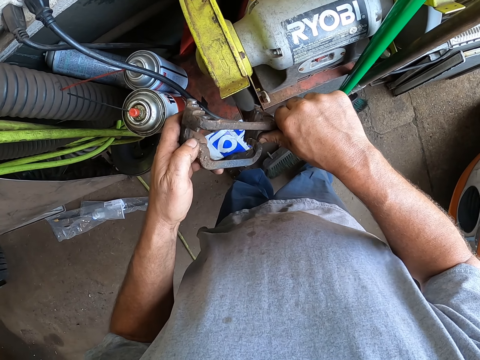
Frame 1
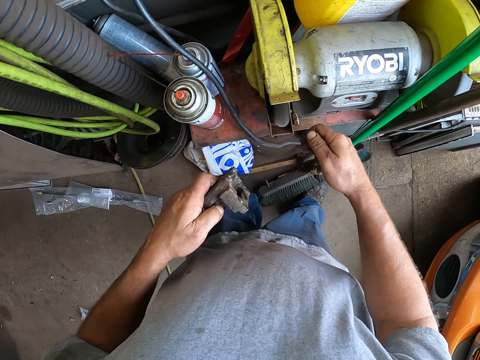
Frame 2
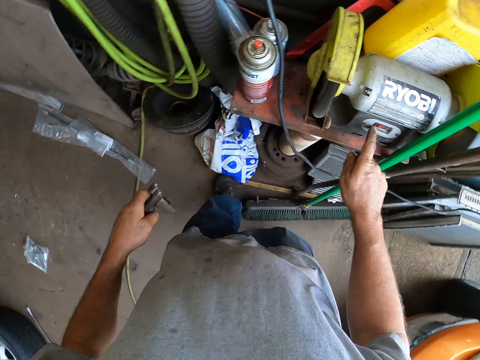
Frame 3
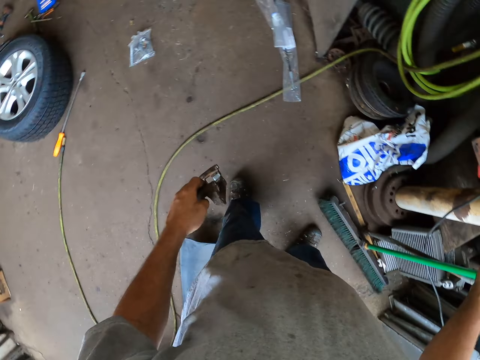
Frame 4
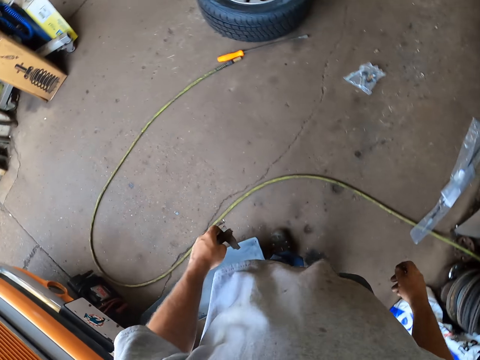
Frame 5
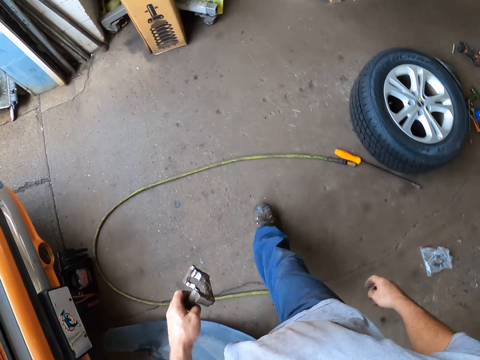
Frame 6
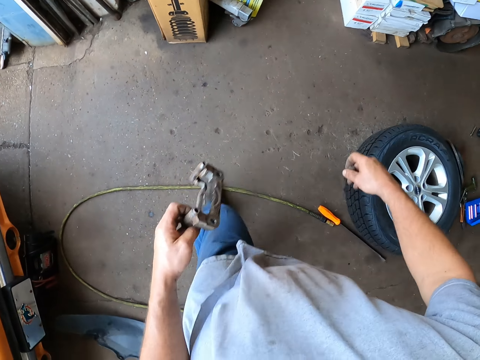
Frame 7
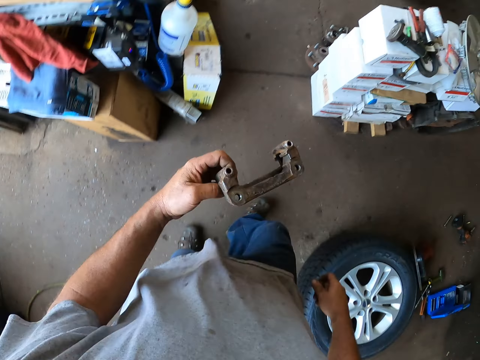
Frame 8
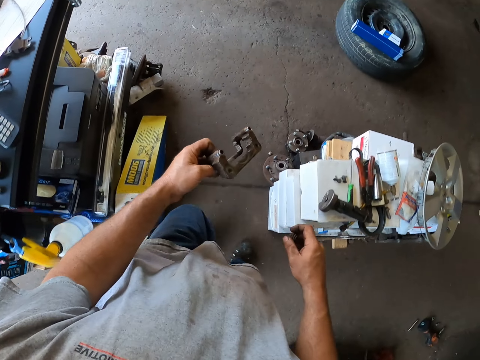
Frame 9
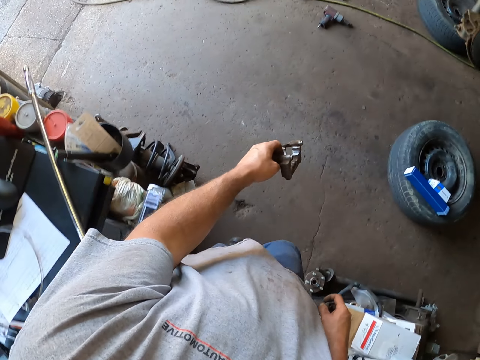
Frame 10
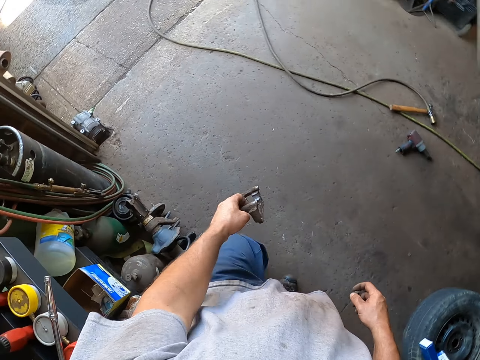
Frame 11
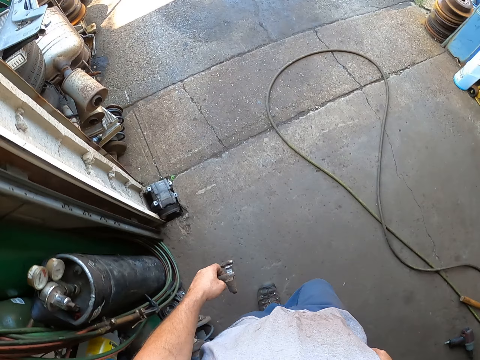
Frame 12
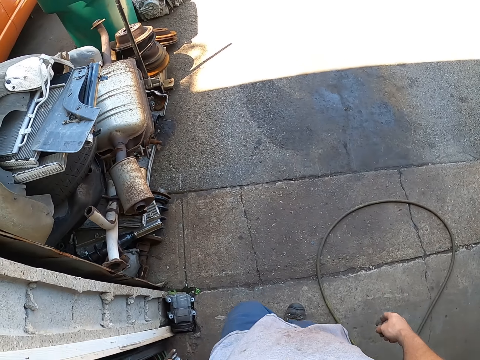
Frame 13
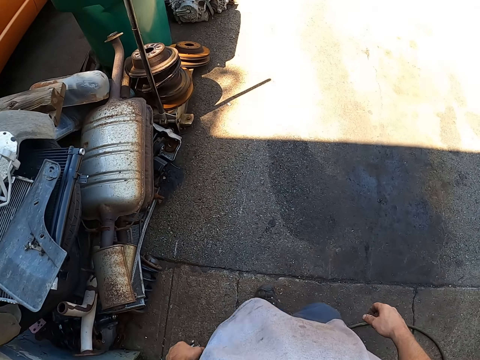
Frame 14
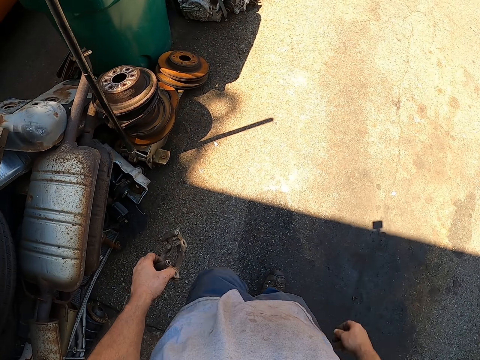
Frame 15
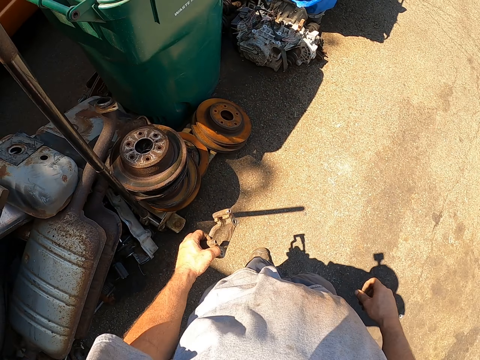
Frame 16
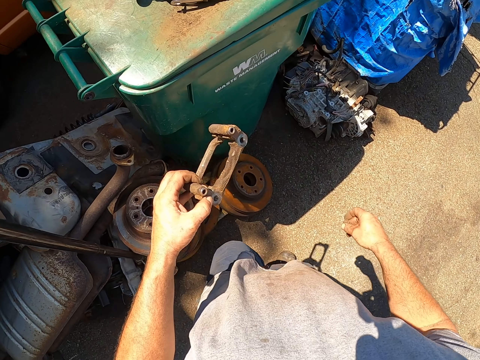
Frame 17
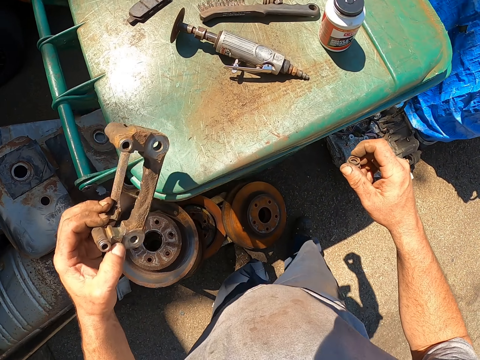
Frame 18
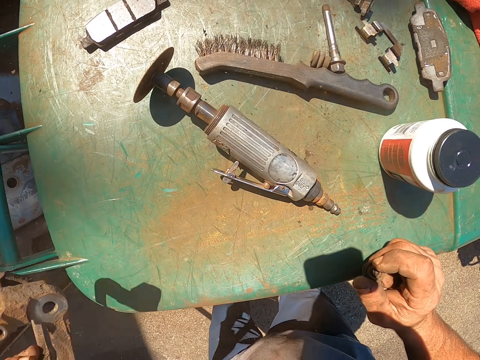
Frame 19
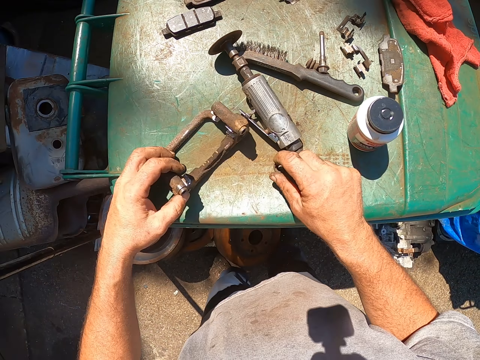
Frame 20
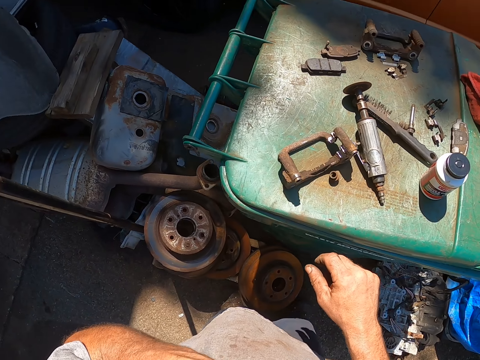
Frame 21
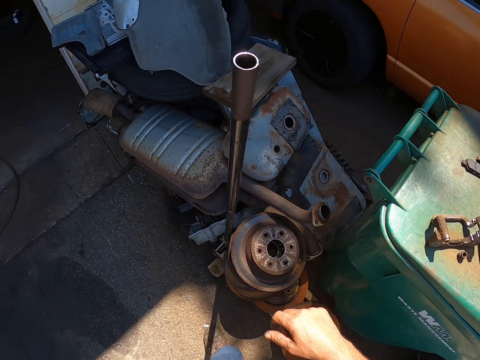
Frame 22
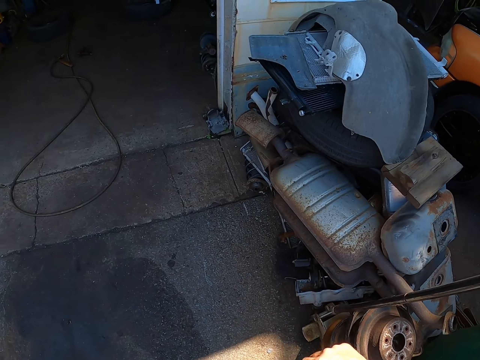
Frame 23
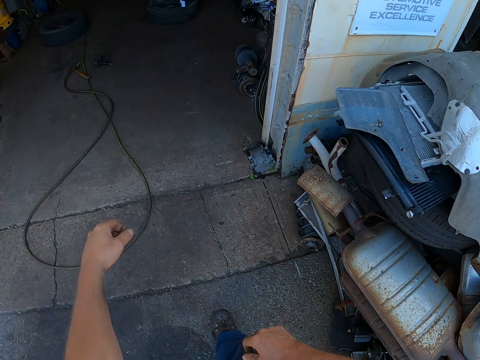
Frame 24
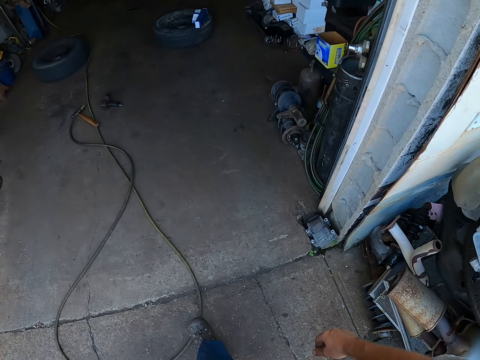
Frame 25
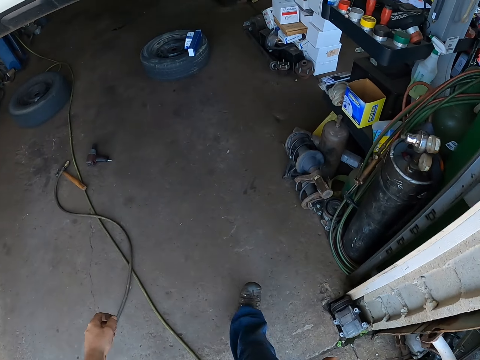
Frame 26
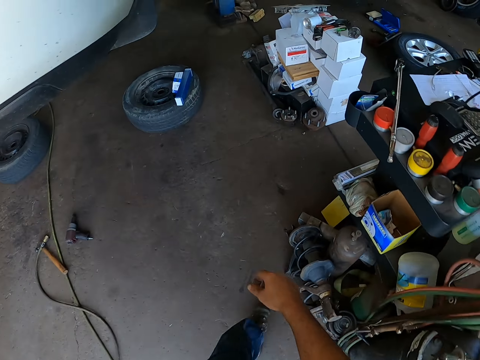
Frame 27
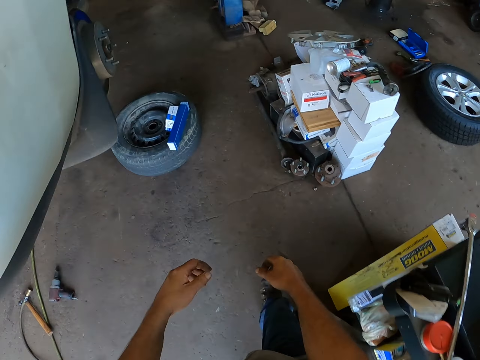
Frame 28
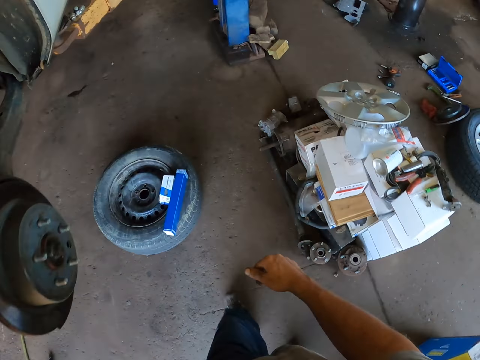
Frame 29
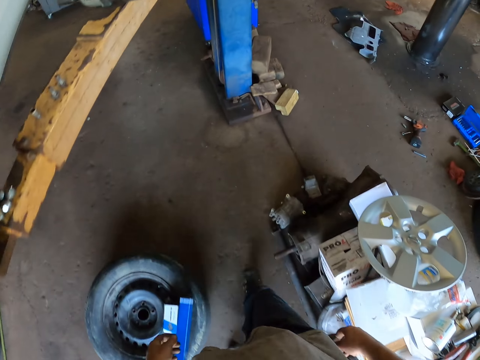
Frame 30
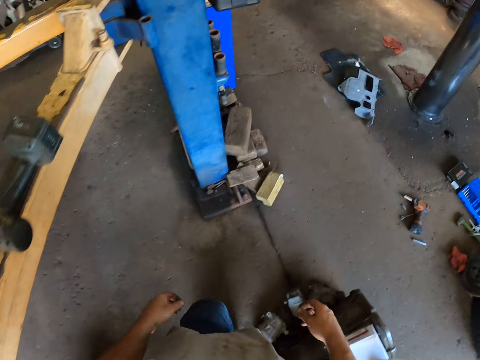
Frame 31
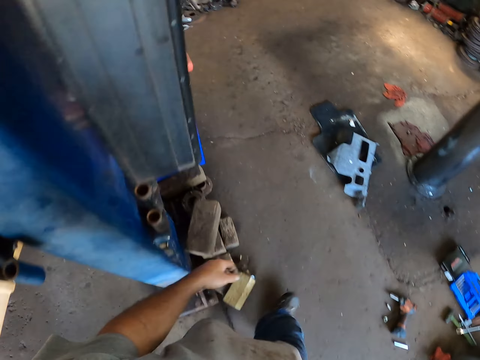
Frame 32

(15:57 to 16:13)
The camera wearer presses something. They walk in the garage. They put down the metallic tool and a bolt on the trash can. They walk towards the cabinet.

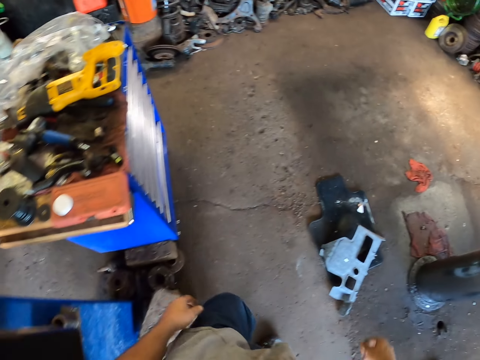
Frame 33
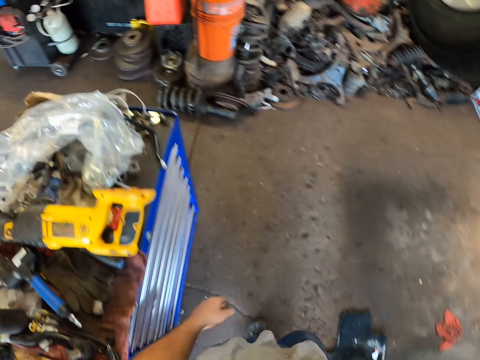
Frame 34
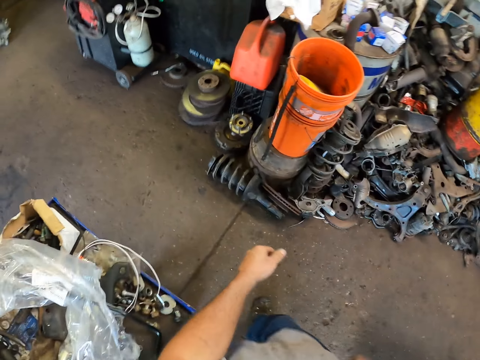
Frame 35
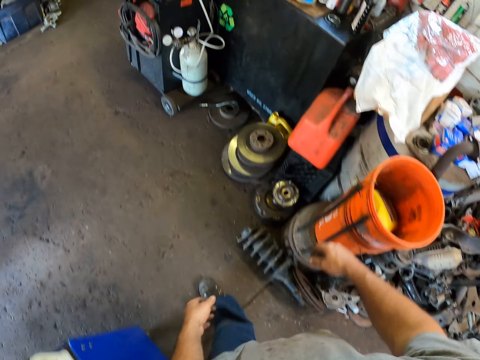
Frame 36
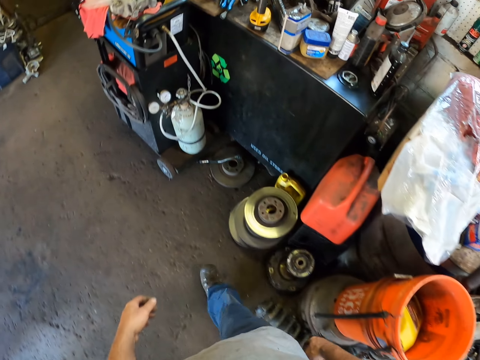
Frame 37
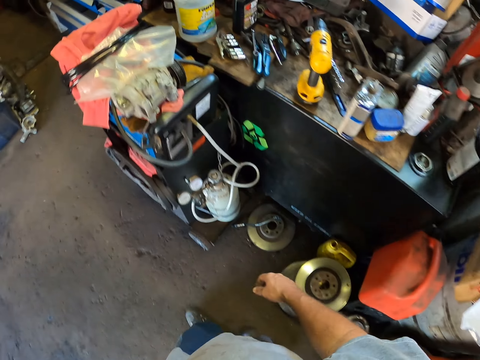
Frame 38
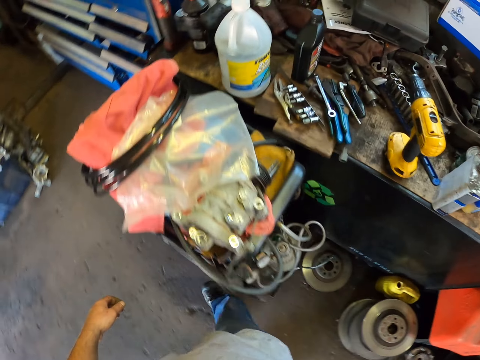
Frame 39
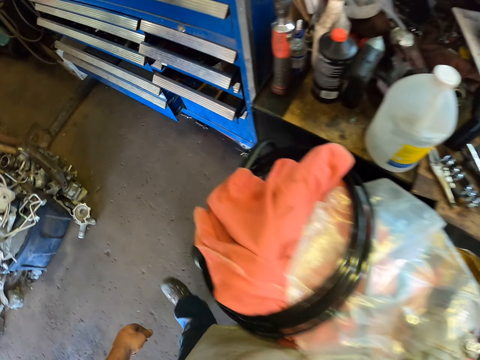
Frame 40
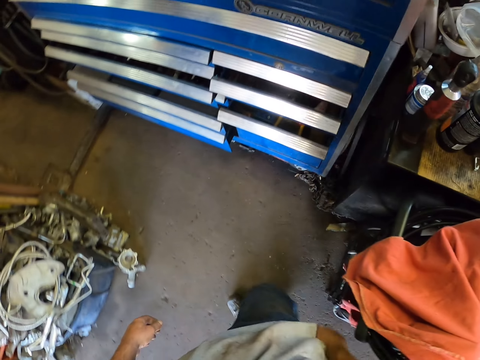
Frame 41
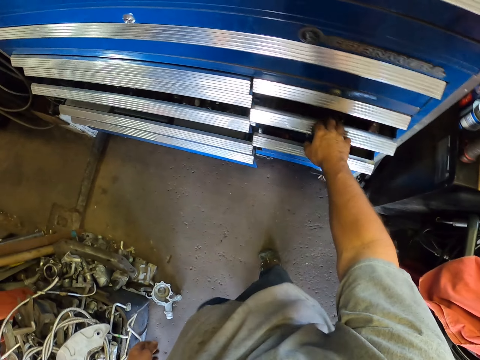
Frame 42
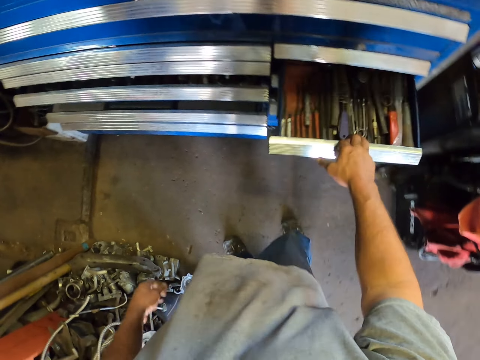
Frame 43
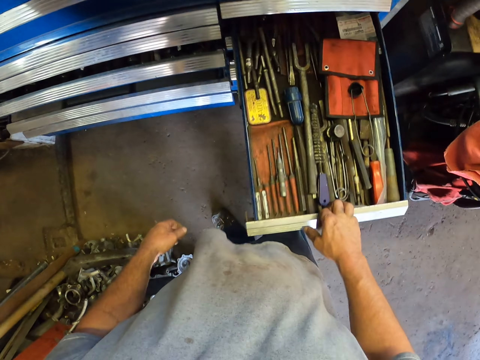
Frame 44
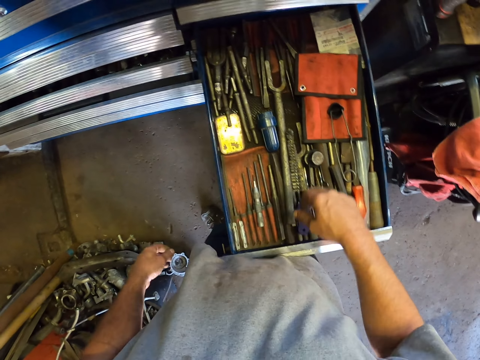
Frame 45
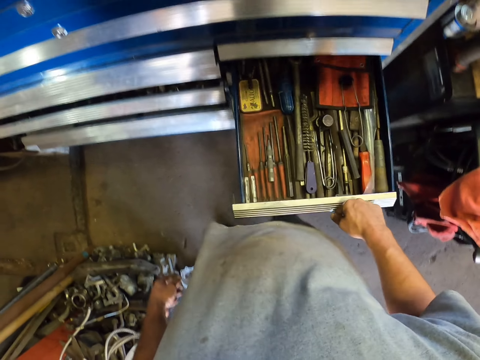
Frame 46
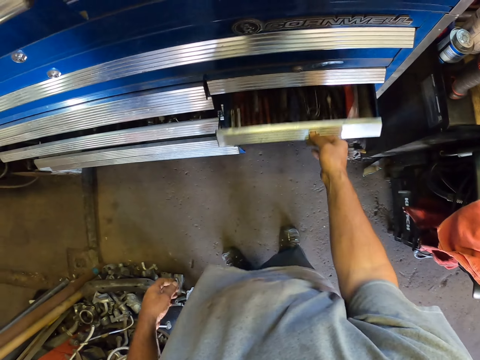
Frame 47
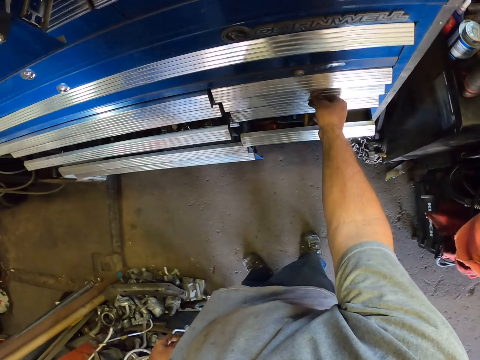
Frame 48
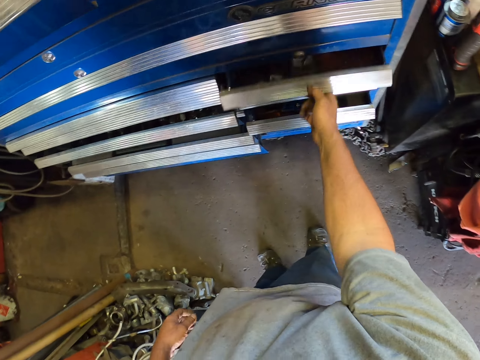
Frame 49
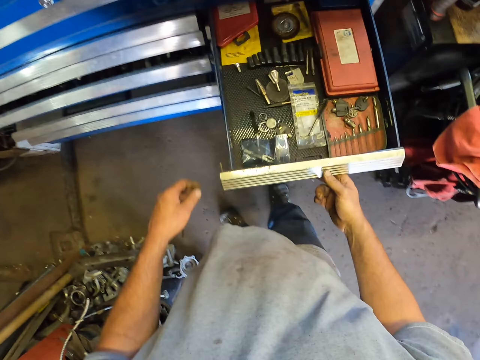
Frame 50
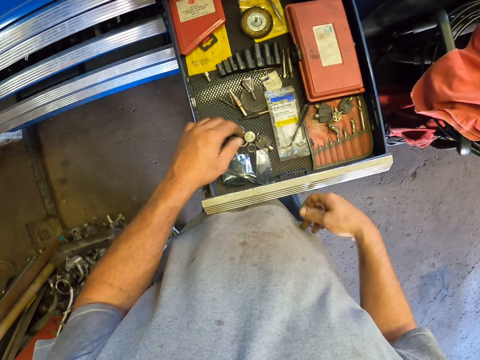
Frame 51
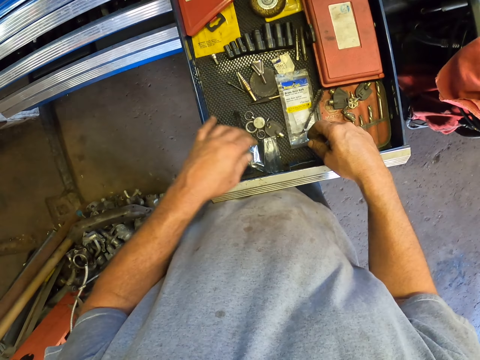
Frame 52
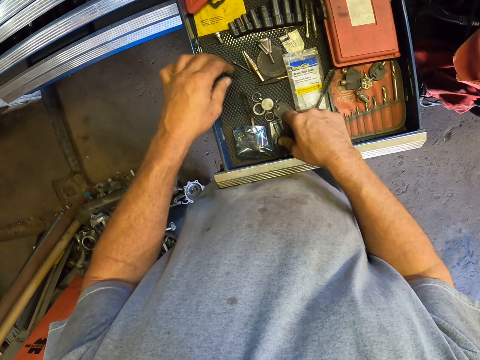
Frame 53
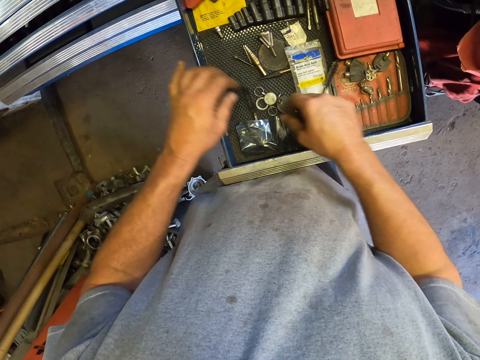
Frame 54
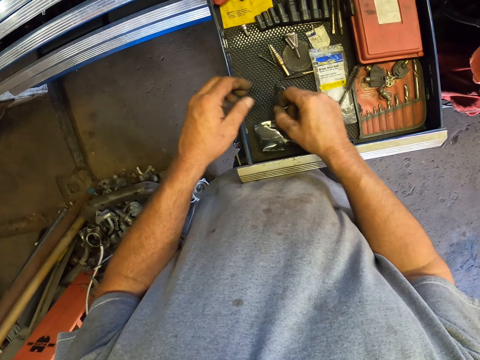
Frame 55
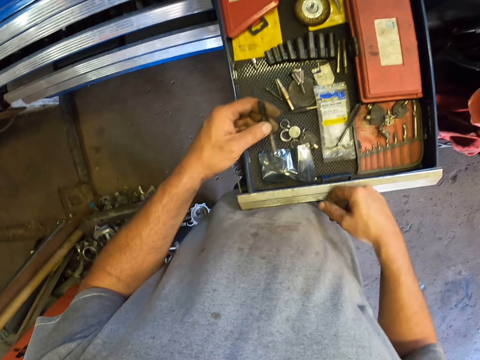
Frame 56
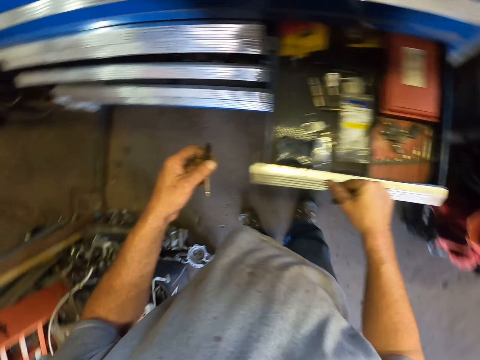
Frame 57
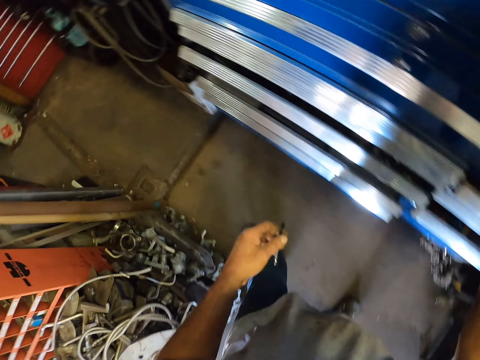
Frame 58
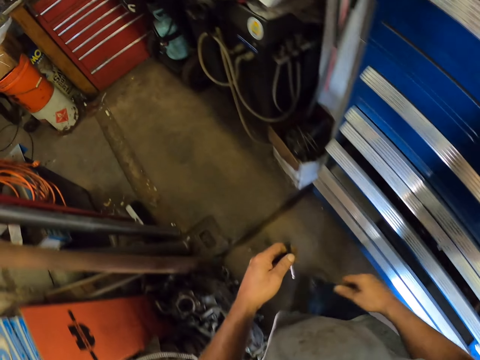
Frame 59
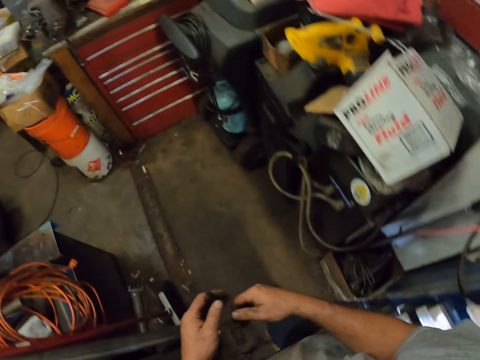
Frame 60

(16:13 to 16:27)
The camera wearer opens a drawer with his right hand. He closes the drawer with his right hand. He opens the drawer. He picks a screwdriver from the drawer. He closes the drawer with his right hand. He walks in the garage.
